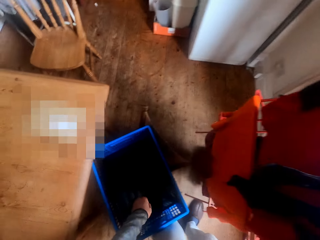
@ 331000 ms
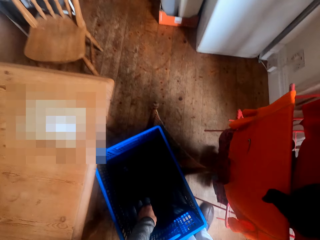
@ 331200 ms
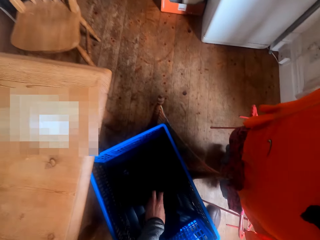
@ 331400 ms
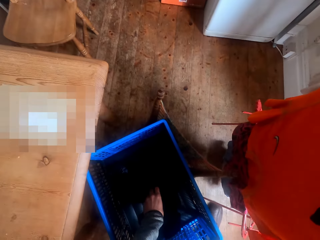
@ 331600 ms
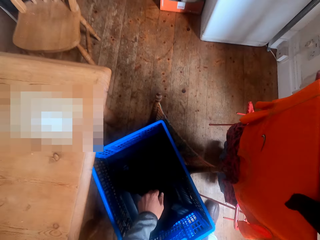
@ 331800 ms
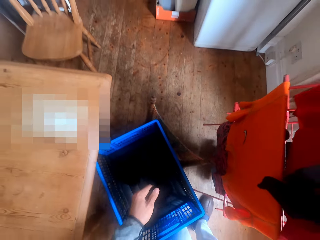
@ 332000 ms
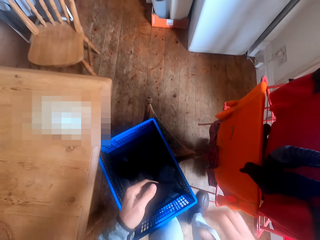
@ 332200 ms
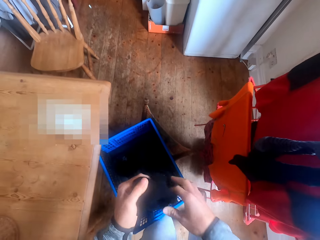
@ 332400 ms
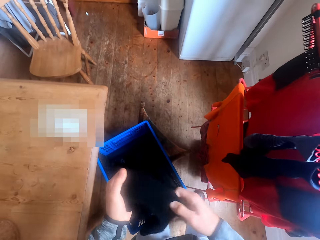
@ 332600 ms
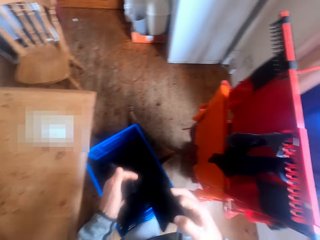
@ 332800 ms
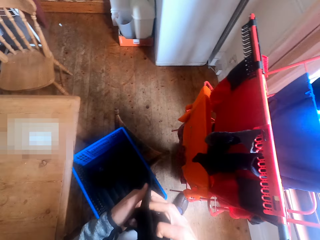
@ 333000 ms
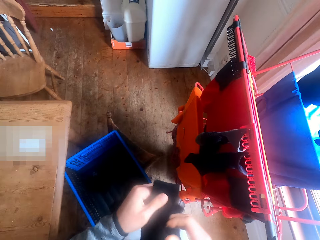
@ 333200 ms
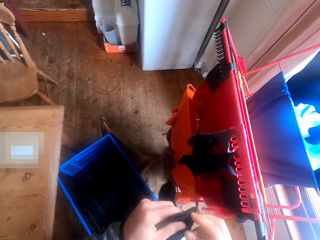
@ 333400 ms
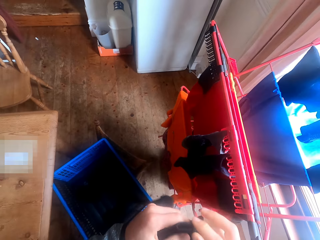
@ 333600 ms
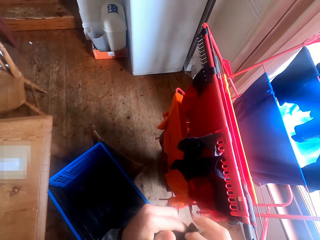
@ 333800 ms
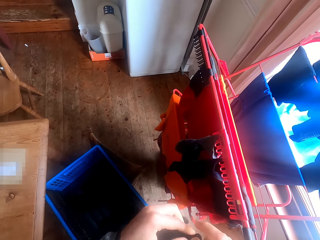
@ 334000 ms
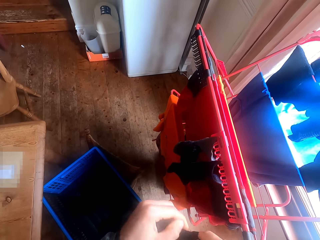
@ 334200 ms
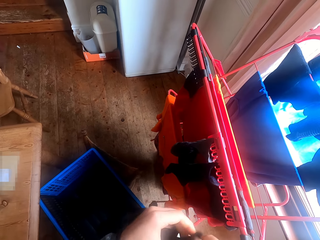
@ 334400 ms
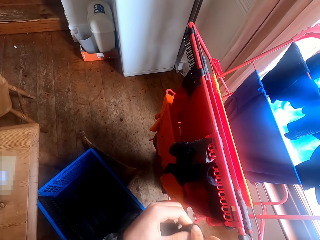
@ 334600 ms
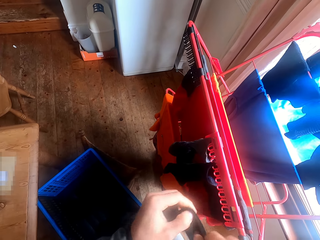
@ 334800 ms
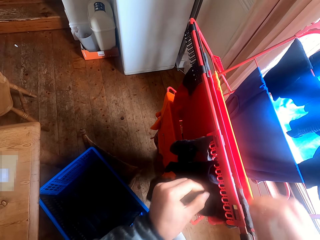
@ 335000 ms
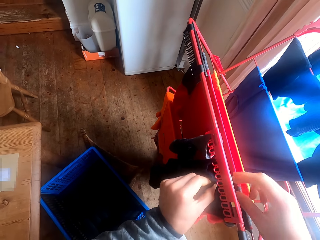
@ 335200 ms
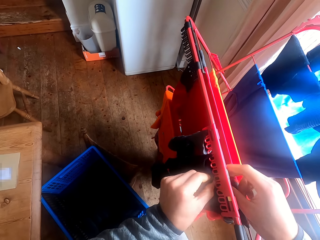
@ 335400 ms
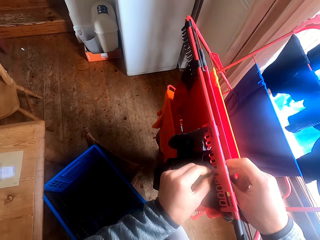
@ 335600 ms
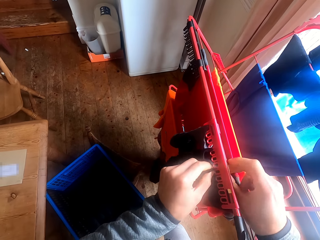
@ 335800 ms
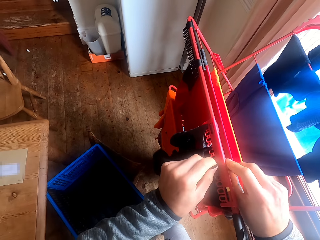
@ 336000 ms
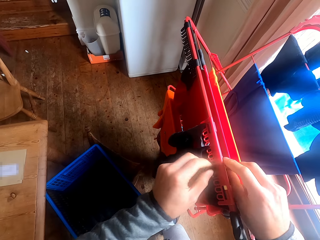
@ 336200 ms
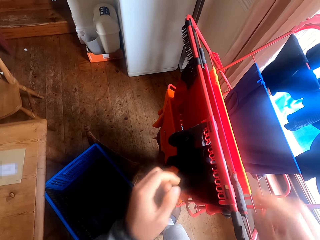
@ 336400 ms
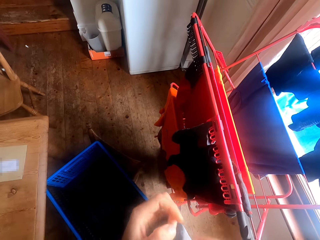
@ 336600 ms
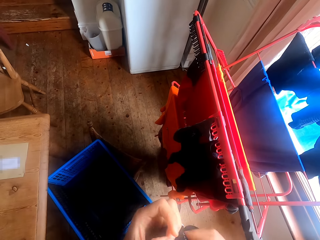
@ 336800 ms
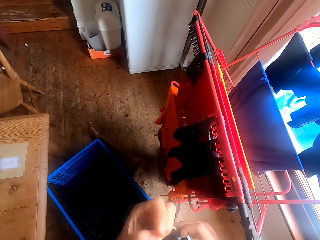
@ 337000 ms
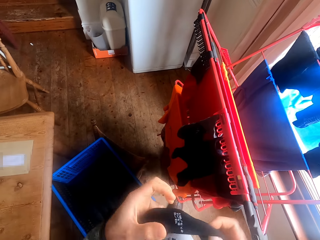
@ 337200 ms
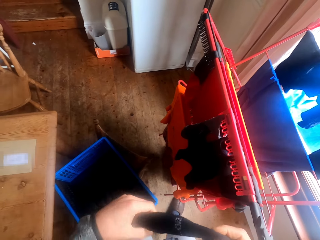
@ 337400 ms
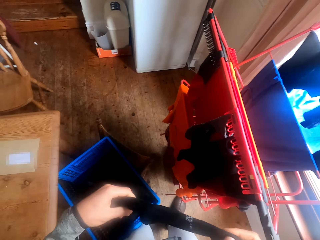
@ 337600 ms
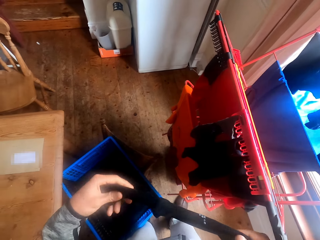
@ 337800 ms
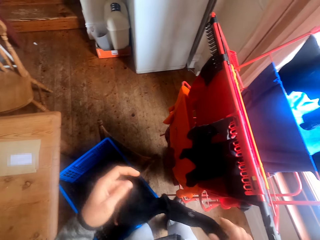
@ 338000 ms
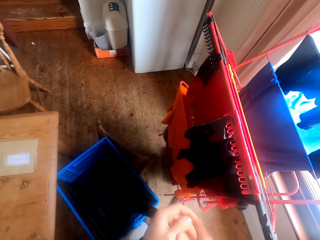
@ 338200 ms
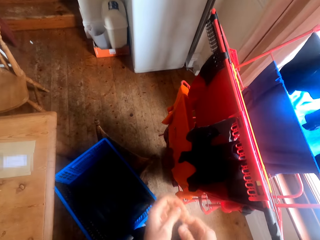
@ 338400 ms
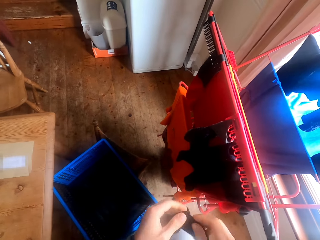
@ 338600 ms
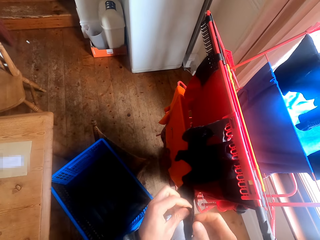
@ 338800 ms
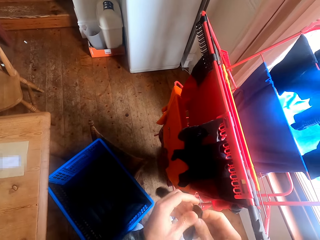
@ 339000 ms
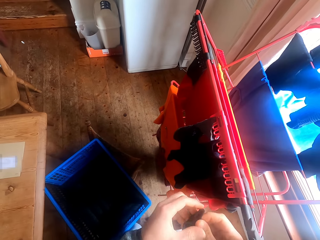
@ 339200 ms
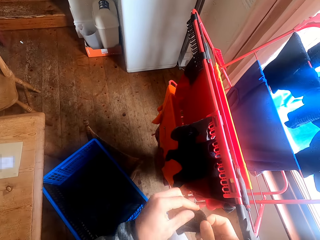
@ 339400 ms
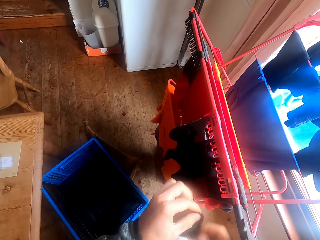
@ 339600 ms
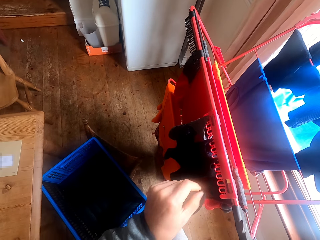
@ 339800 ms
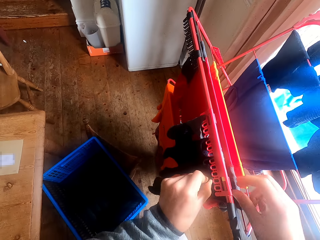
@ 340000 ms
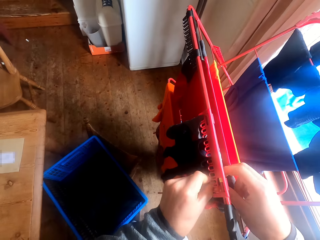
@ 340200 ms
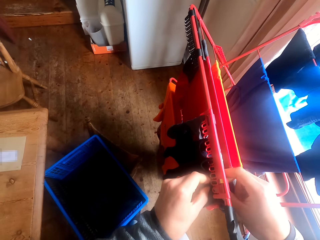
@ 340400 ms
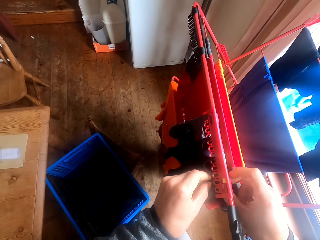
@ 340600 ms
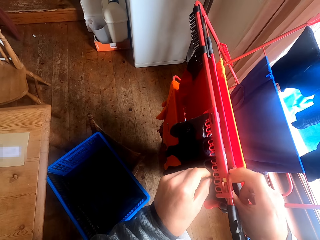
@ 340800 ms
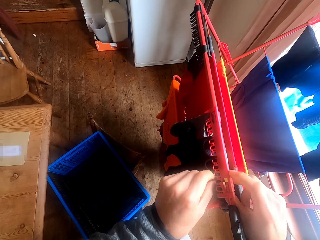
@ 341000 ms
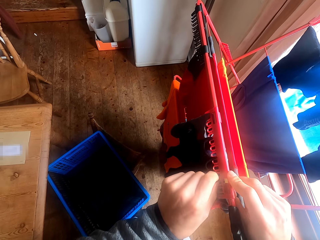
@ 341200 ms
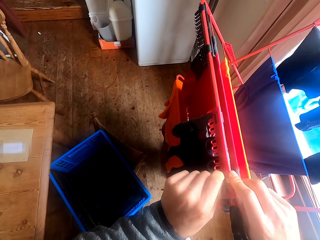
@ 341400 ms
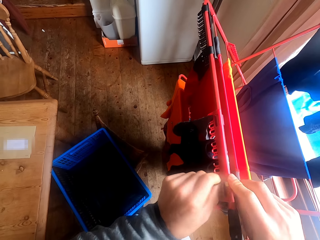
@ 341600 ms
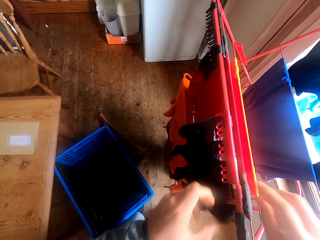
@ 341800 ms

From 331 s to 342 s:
The camera wearer picks the socks or cloth from the basket. They hang the socks on the cloth stand or clothes rack. They hold the cloth. They hang the cloth on the clothes rack.

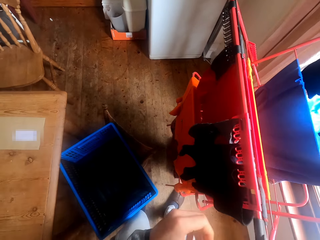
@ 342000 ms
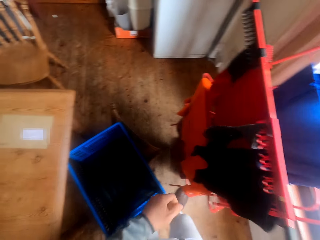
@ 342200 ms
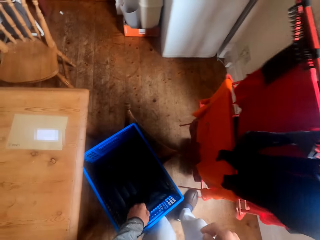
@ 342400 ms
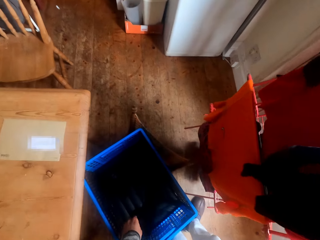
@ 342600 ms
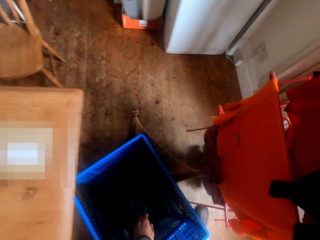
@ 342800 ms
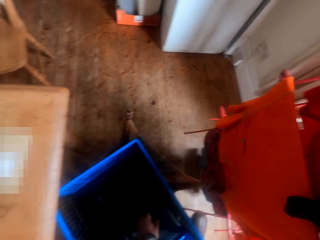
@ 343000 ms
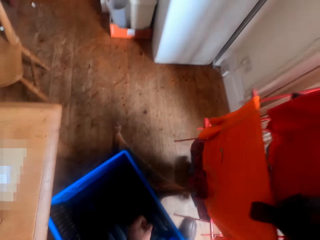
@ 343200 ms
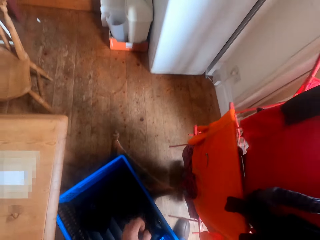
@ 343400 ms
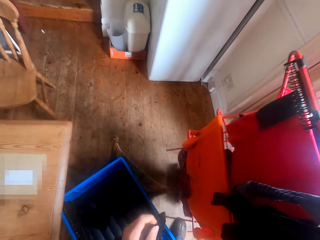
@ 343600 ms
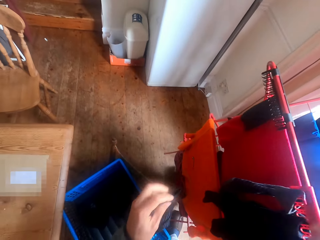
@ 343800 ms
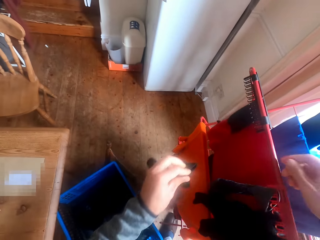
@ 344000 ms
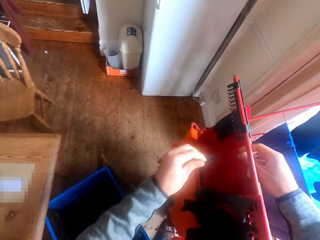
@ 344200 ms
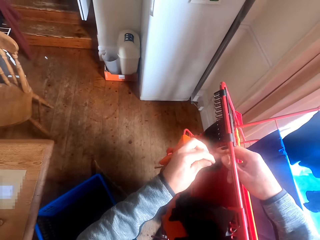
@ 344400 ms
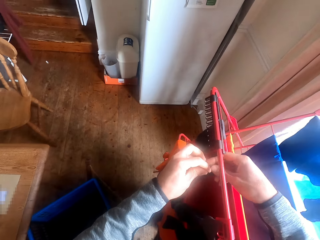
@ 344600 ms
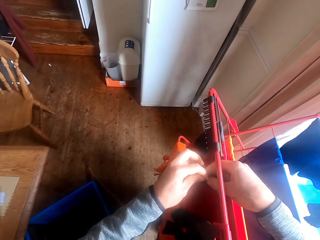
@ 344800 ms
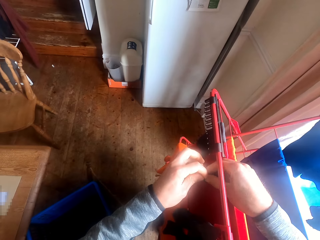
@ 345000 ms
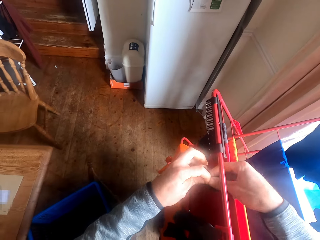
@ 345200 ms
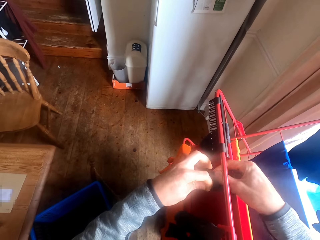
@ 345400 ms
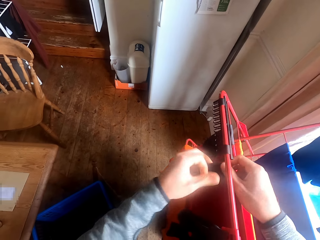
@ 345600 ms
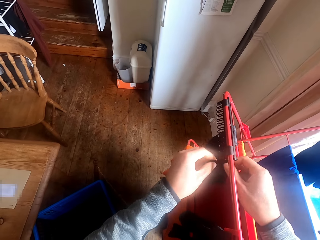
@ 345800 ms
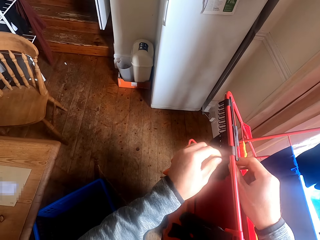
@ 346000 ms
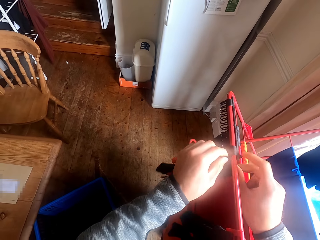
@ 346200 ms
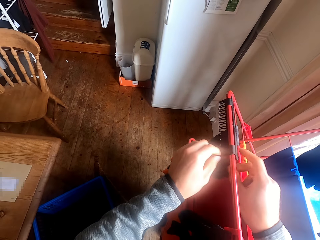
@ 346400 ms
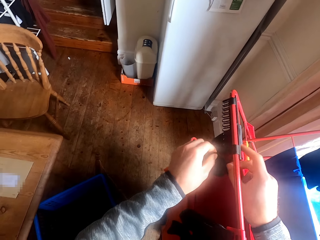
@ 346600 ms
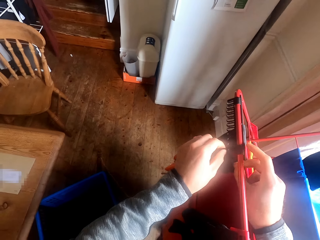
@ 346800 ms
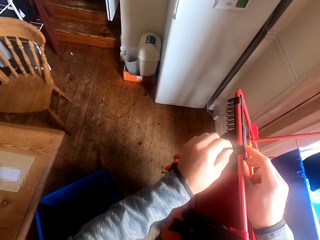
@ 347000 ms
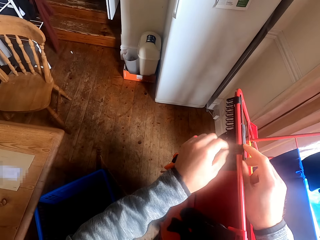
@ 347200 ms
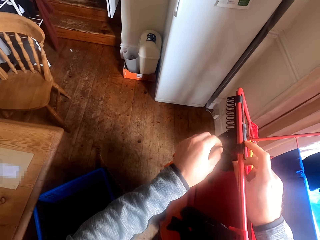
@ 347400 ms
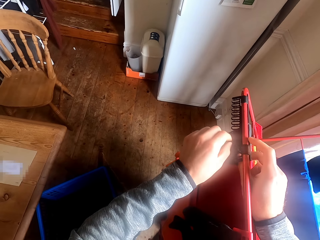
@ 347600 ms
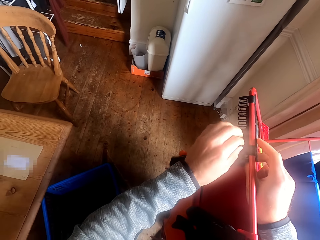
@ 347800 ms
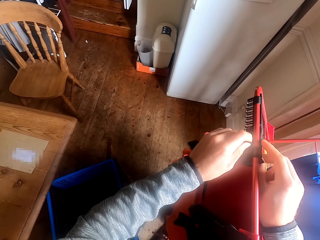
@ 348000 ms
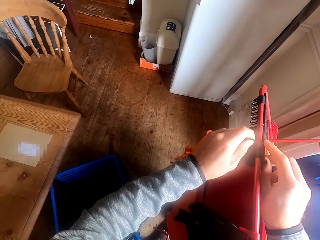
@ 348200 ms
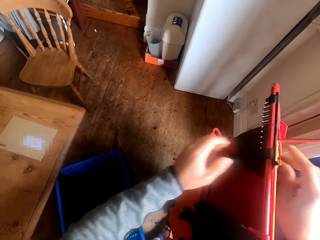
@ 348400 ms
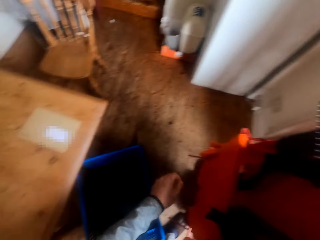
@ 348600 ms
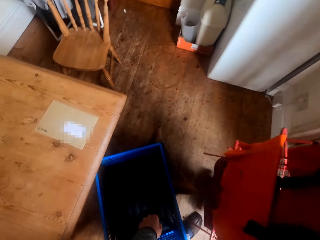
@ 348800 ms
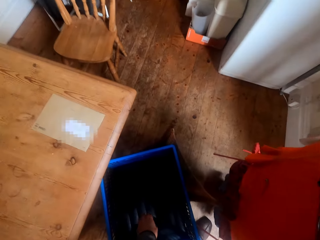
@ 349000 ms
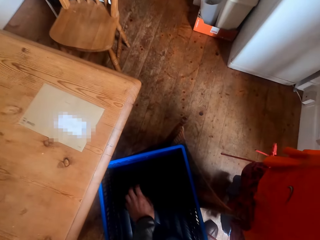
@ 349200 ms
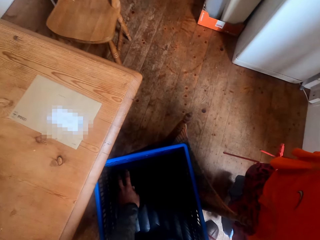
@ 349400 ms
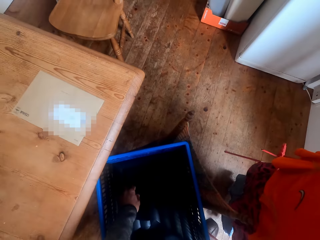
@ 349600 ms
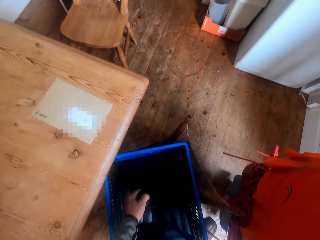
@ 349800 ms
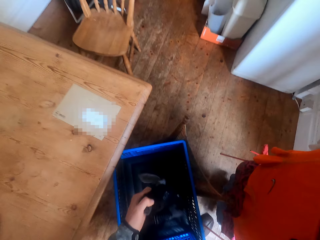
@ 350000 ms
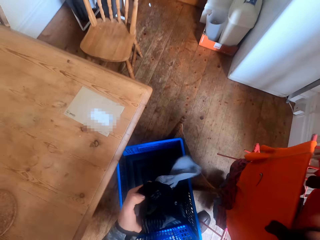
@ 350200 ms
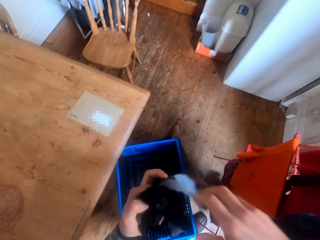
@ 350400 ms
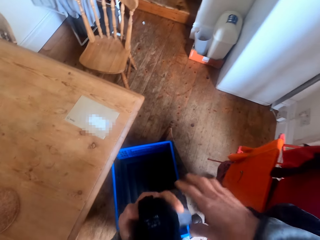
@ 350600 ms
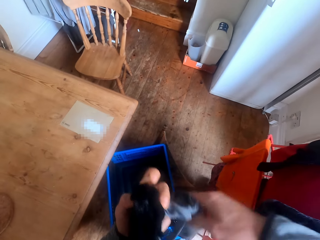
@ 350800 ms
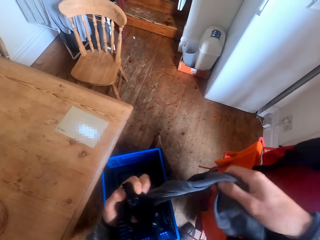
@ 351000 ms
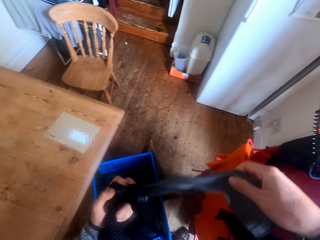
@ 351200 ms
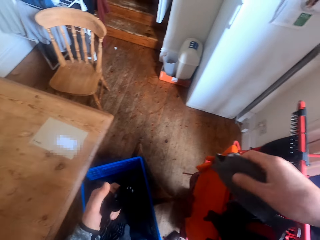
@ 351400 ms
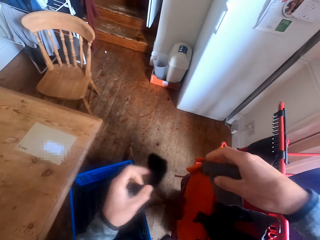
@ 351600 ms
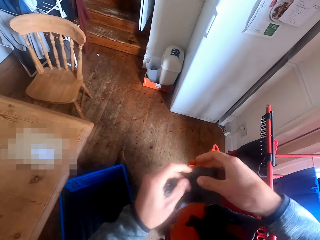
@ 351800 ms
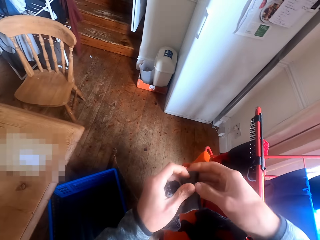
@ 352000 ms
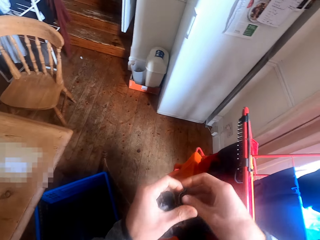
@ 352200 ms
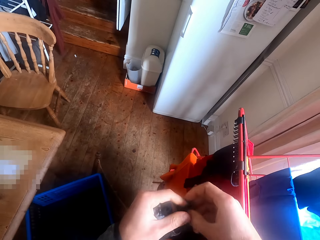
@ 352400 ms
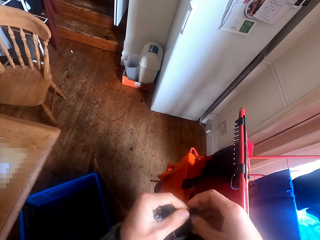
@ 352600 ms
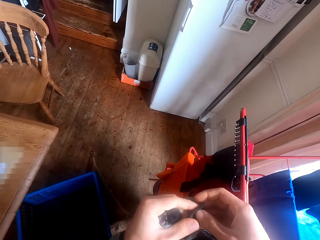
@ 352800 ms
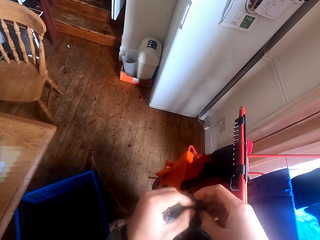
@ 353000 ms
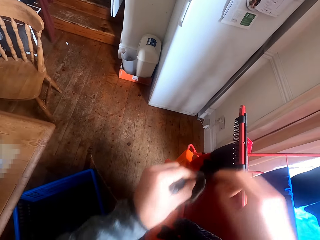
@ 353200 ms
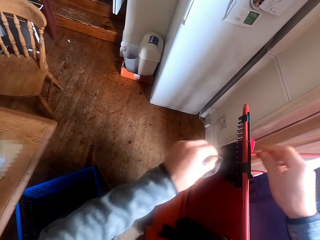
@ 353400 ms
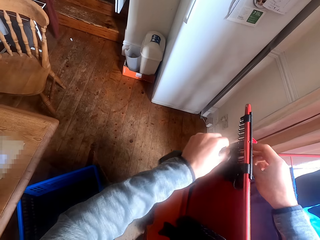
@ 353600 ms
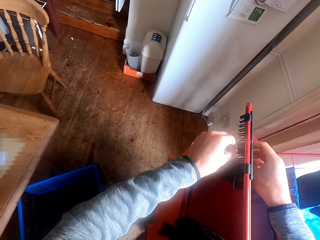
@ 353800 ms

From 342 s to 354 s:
The camera wearer picks the socks from the basket. They hang the socks on the cloth stand. They pick the socks from the basket.
